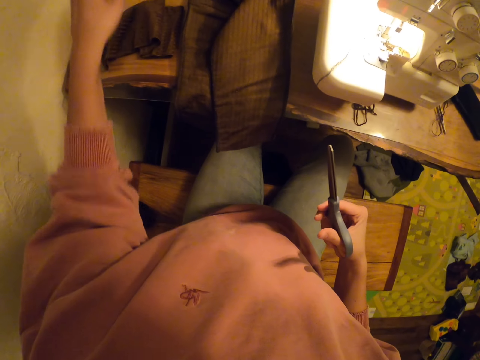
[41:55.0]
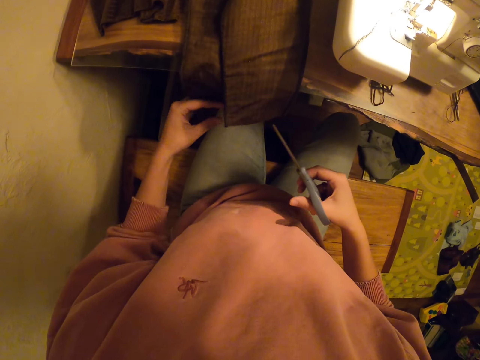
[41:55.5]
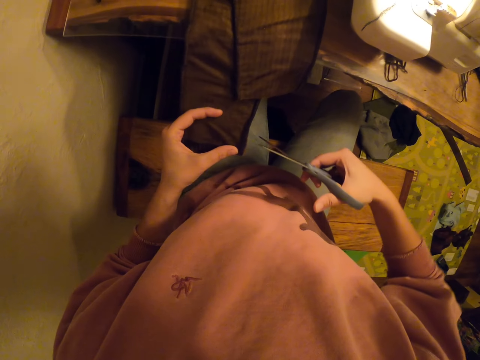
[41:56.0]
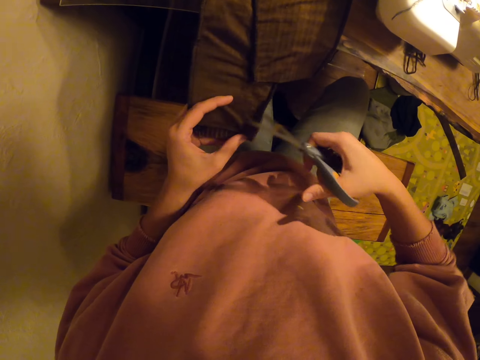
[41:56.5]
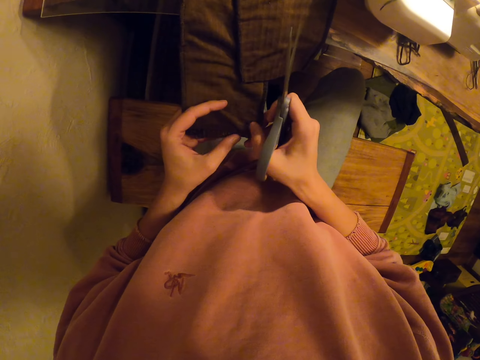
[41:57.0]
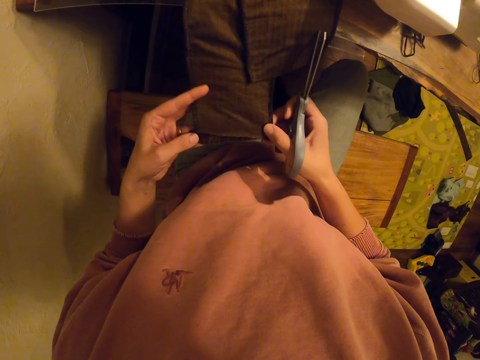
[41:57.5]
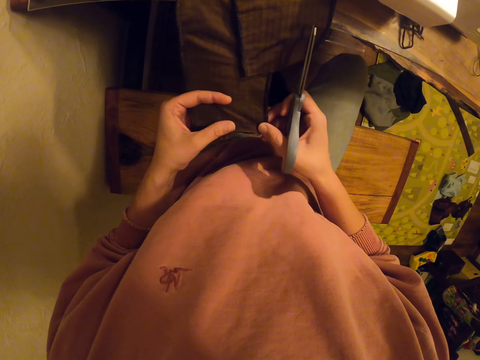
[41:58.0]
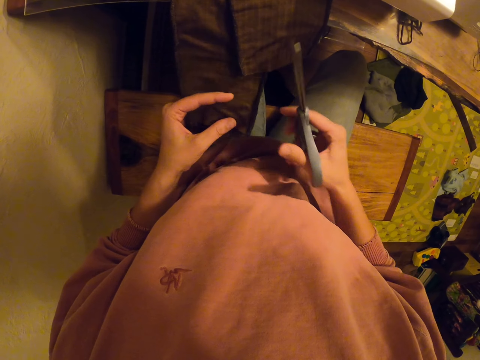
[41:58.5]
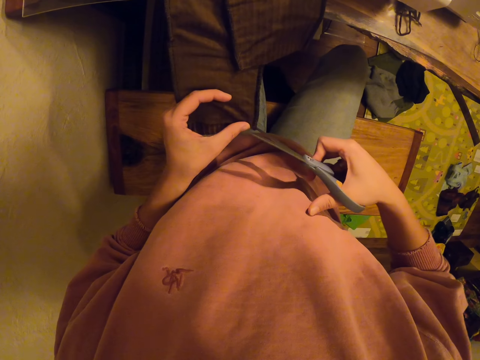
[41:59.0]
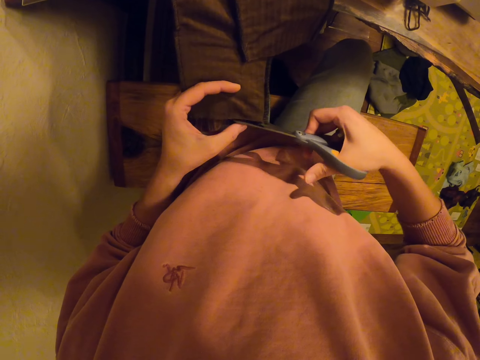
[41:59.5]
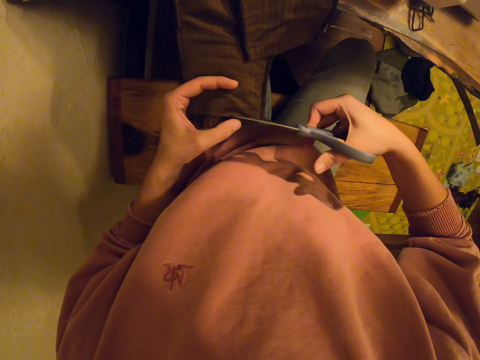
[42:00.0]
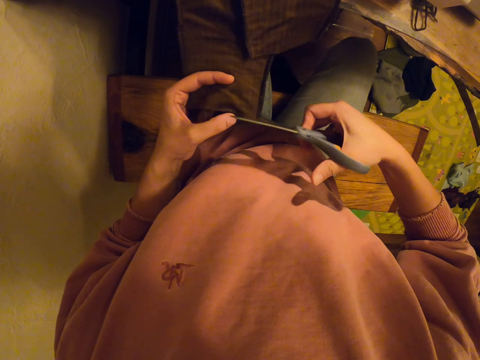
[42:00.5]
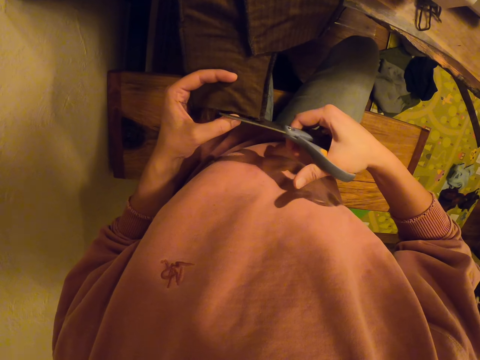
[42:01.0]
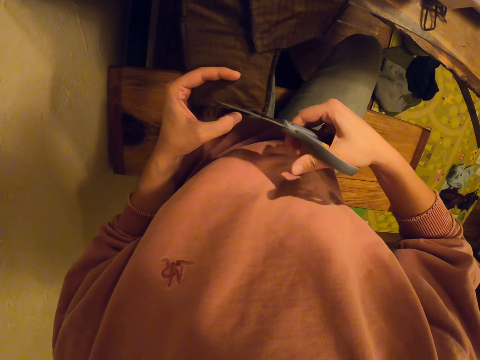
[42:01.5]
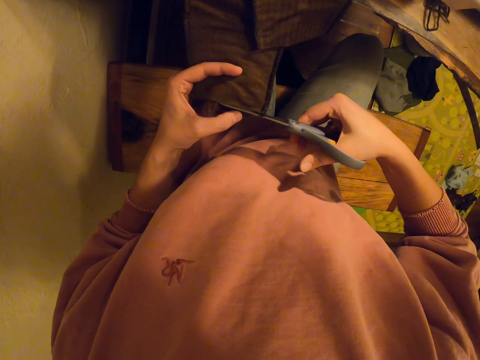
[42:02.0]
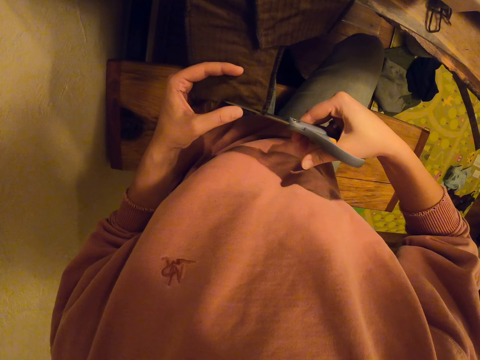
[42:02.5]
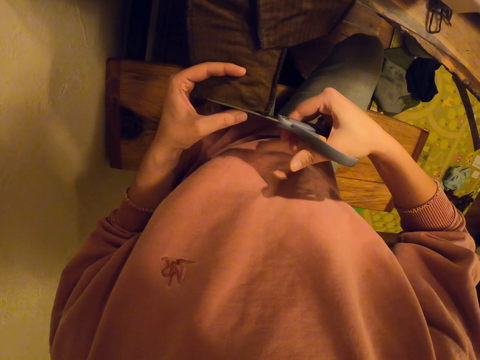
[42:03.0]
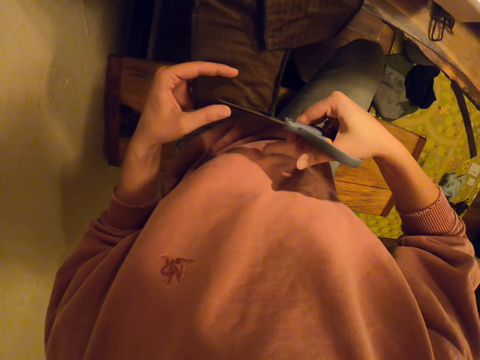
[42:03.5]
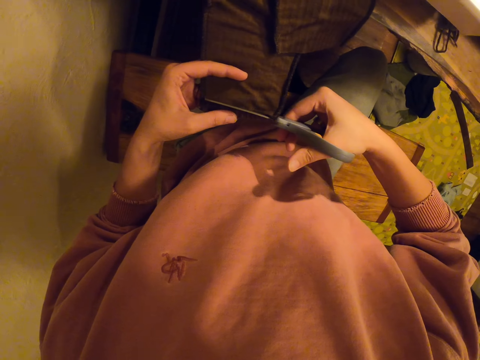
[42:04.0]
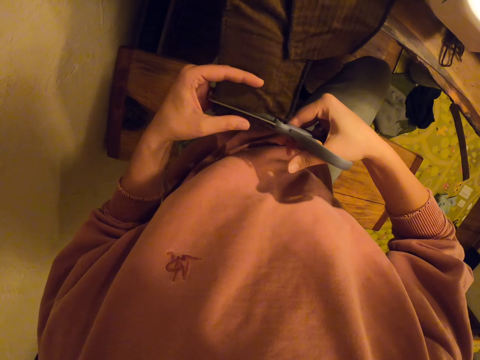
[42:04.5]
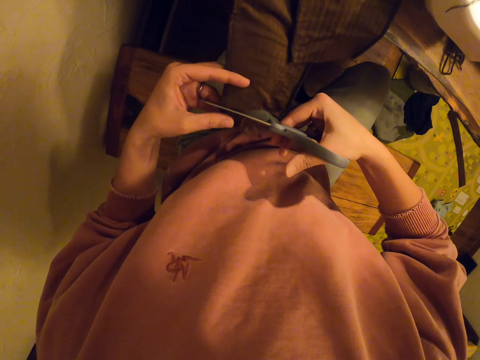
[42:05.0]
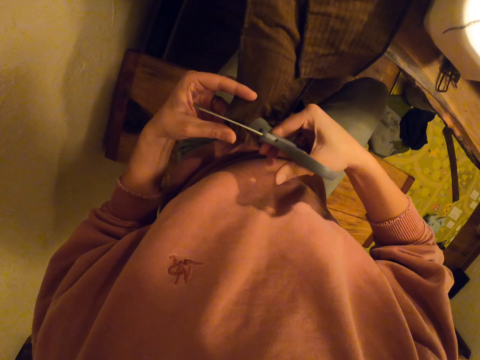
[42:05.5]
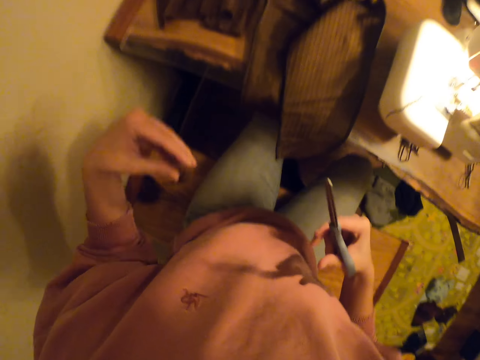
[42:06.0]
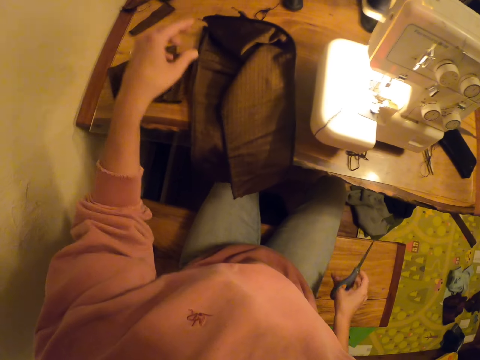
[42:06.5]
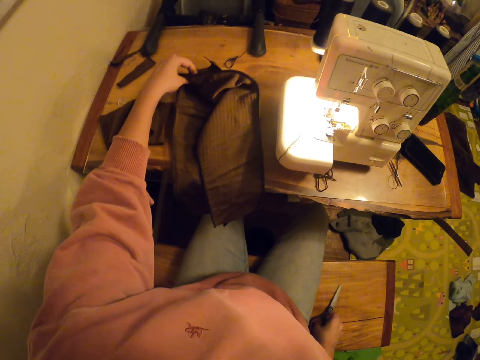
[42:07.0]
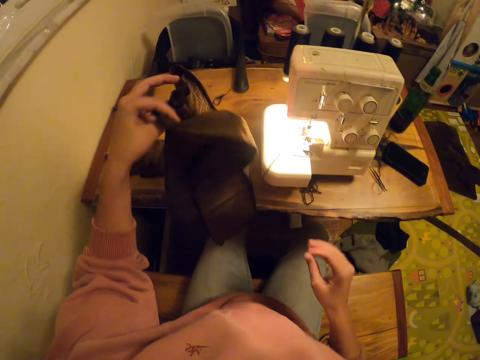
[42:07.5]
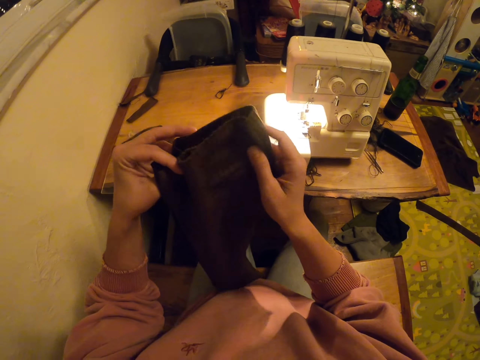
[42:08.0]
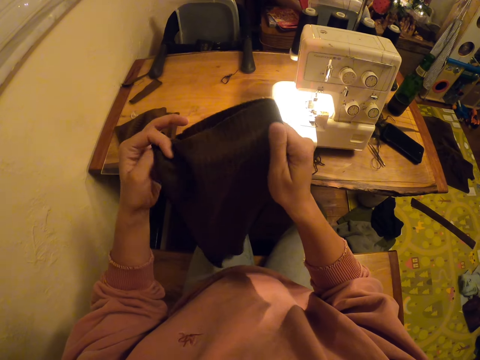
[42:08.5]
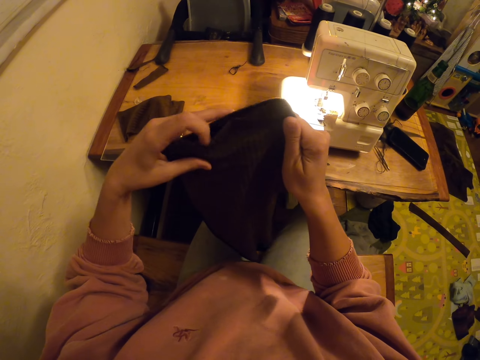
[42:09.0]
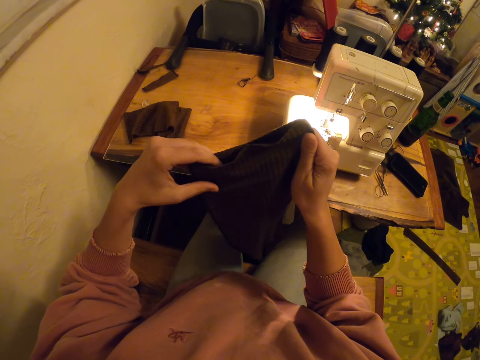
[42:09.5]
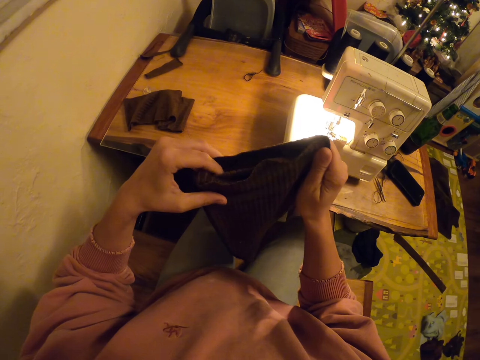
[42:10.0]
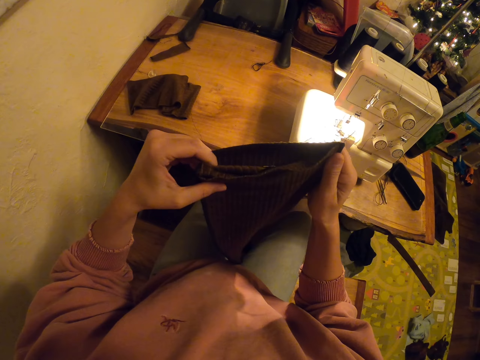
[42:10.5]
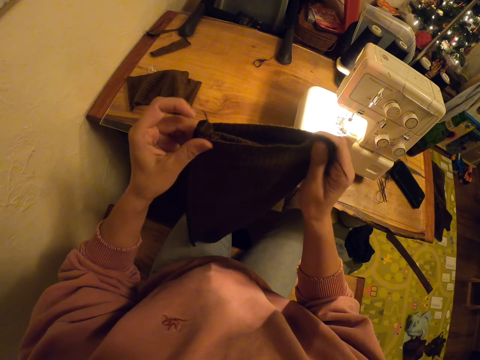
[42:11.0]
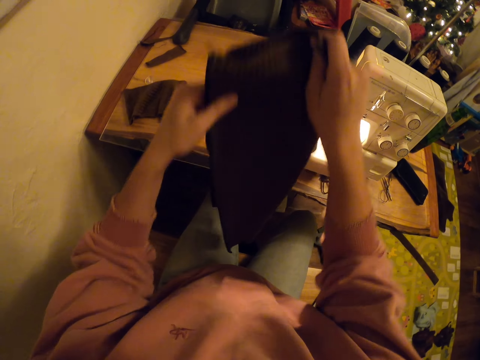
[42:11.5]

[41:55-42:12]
The camera wearer drops a cut piece of cloth on the table. They cut the cloth. They hold the cloth with both hands. They adjust the cloth. They hold the scissors with the right hand. They cut the cloth with the scissors. They cut the cloth with the scissors again. They drop a cut piece of cloth on the table. They pick up the cloth from the table. They adjust the cloth. They hold the cloth with both hands.

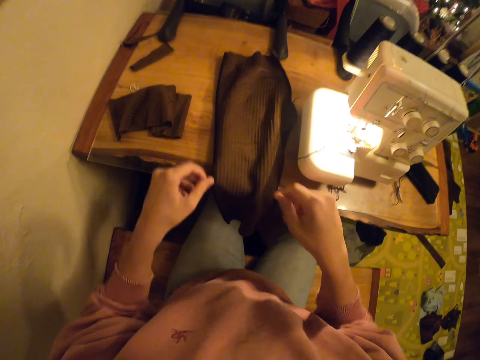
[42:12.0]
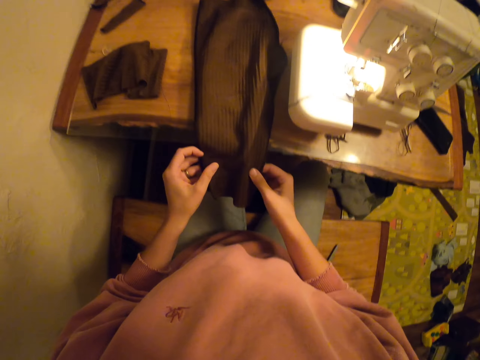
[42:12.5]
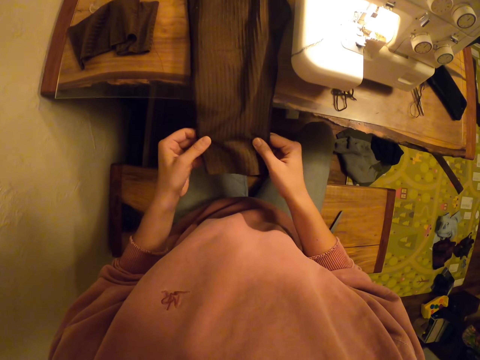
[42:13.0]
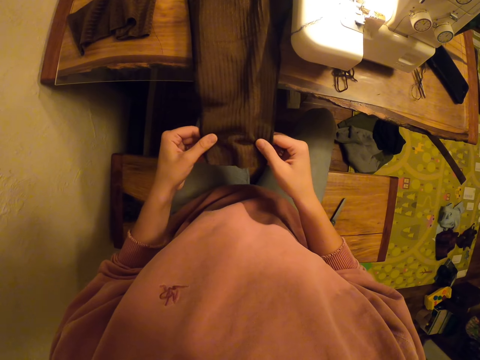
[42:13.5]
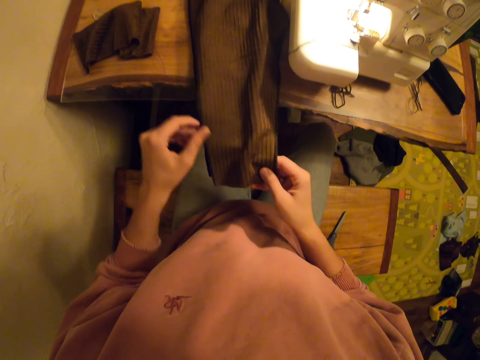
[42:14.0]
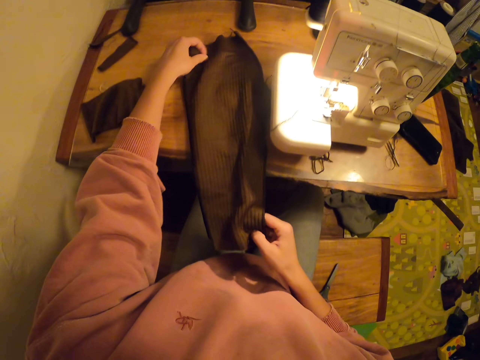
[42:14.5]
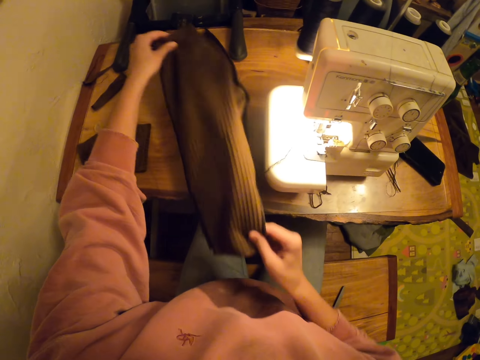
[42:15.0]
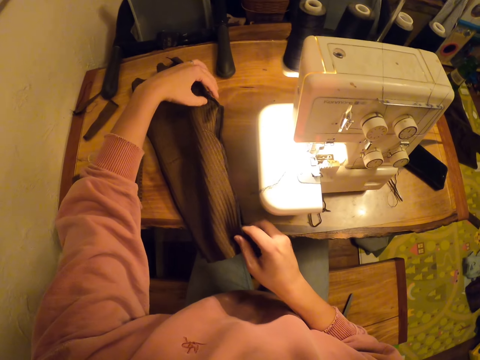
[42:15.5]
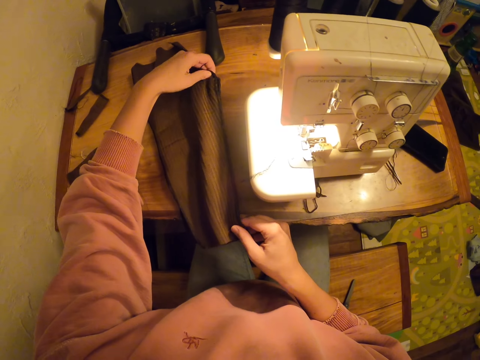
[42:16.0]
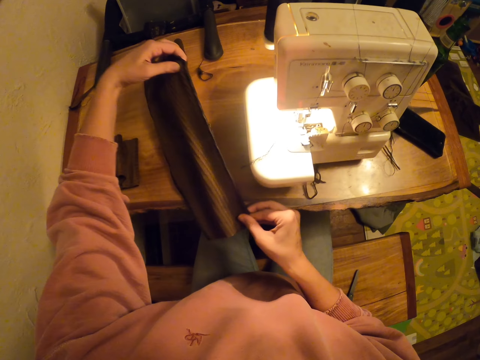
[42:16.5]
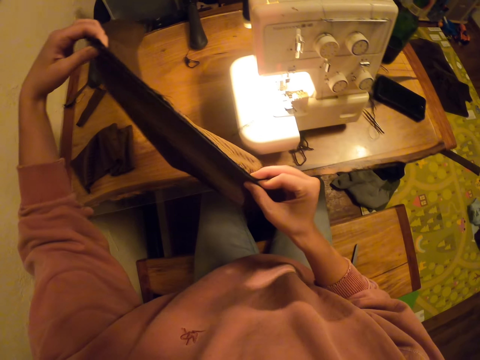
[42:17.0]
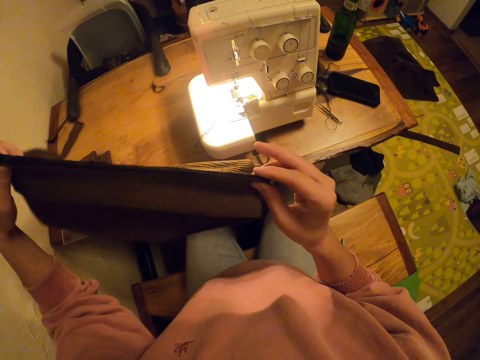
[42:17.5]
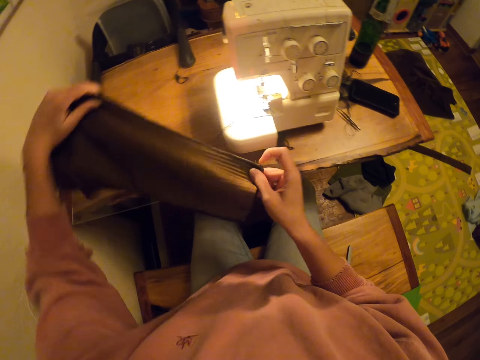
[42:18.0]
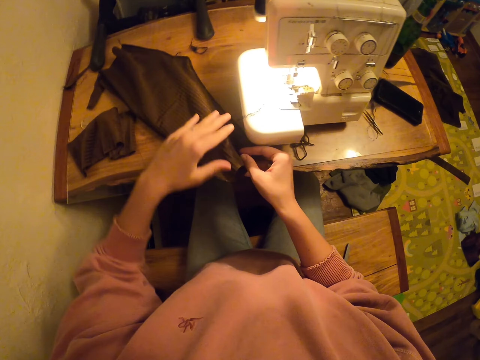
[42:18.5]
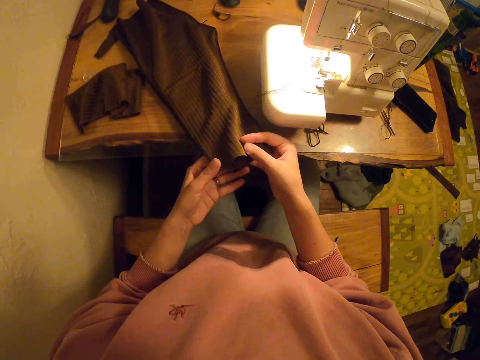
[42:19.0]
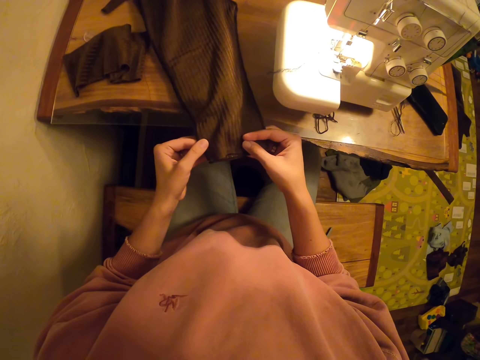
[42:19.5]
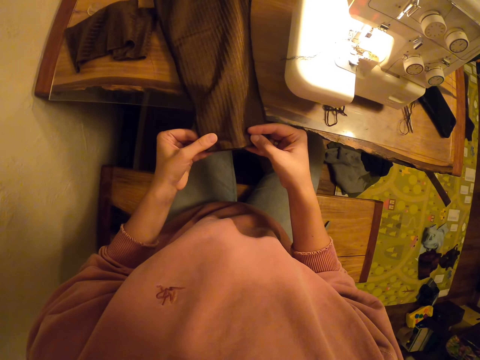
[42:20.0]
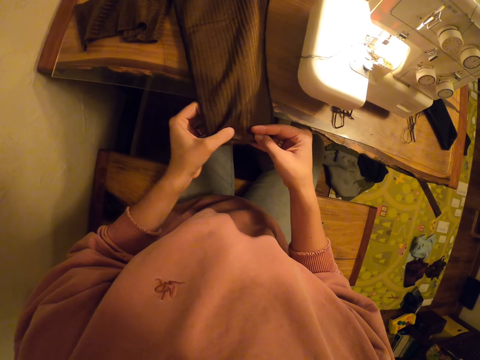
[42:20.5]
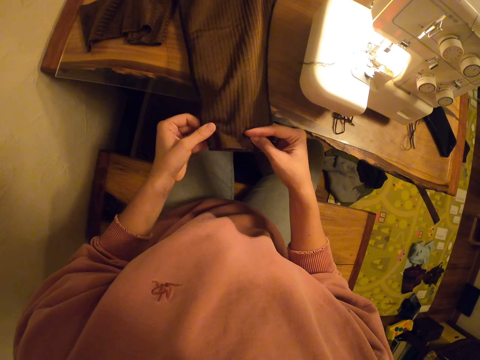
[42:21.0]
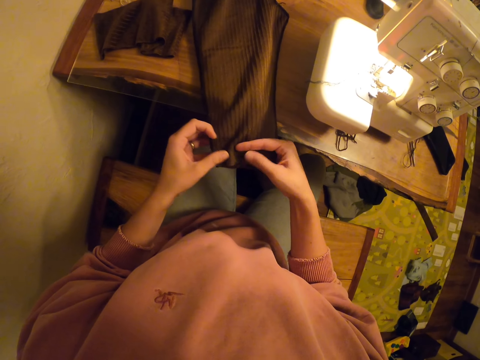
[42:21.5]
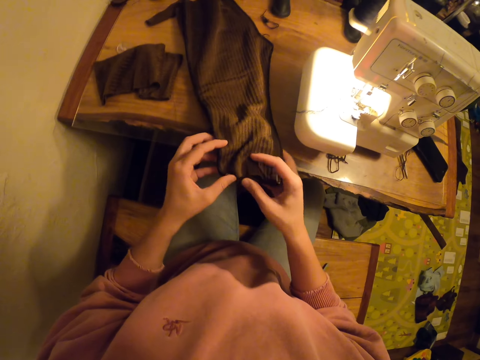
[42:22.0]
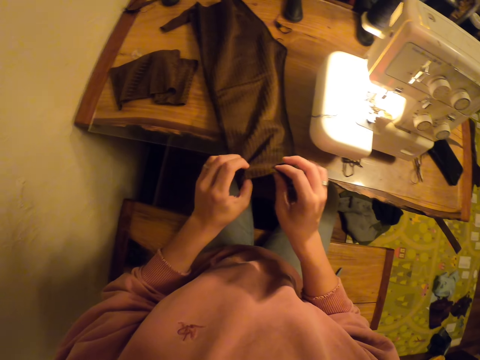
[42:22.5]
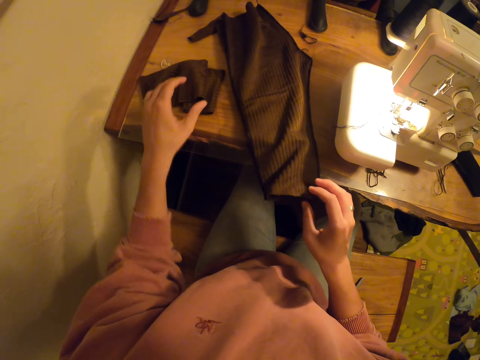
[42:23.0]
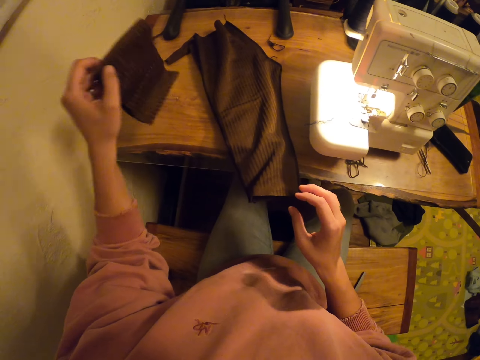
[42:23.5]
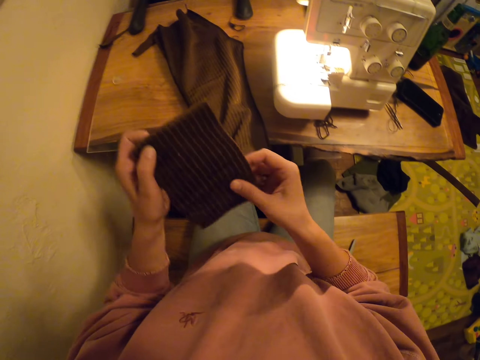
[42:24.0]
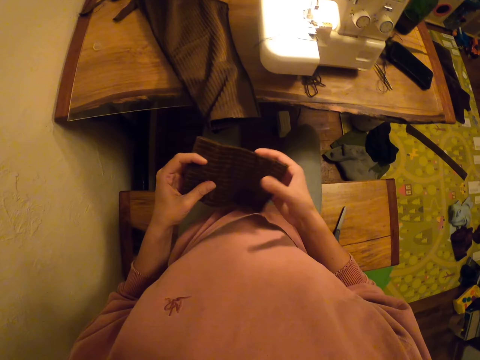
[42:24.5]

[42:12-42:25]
The camera wearer drops the cloth on the table. They hold the cloth with both hands. They pull the cloth with both hands. They lift the cloth with both hands. They drop the cloth on the table. They hold the cloth with both hands. They pick up a piece of cloth from the table.
